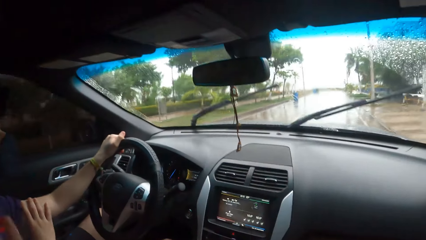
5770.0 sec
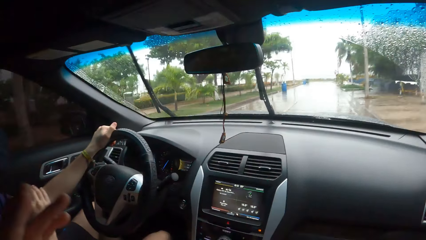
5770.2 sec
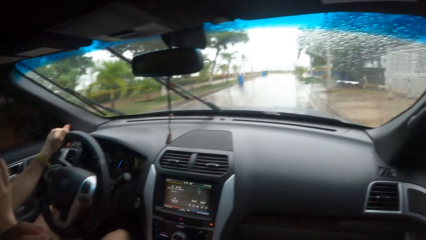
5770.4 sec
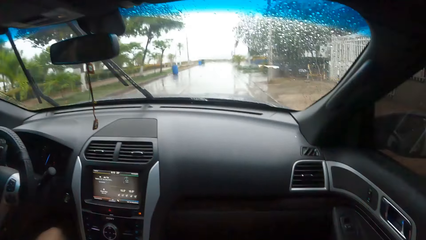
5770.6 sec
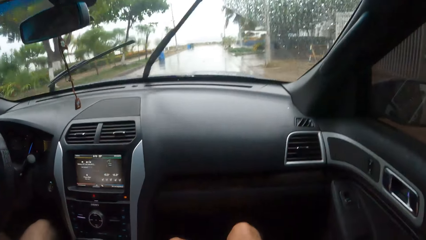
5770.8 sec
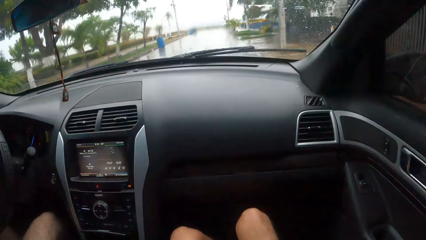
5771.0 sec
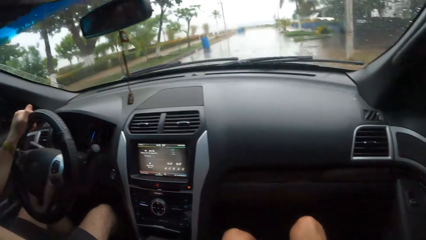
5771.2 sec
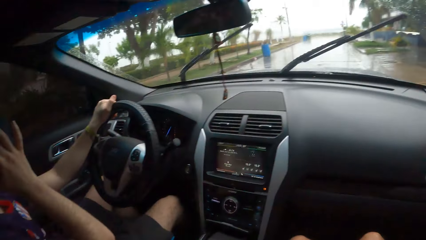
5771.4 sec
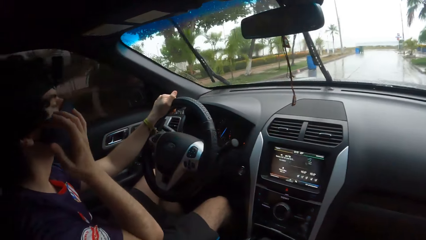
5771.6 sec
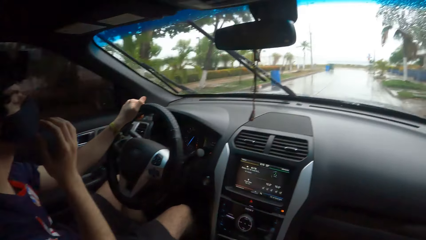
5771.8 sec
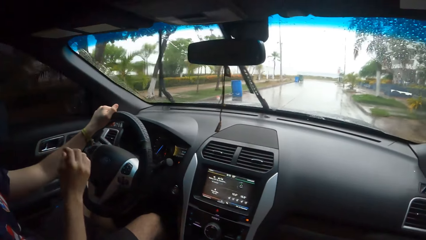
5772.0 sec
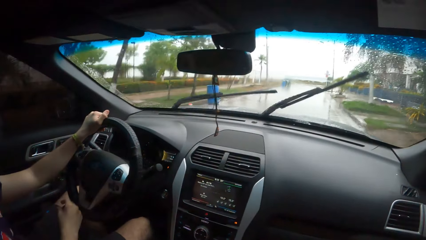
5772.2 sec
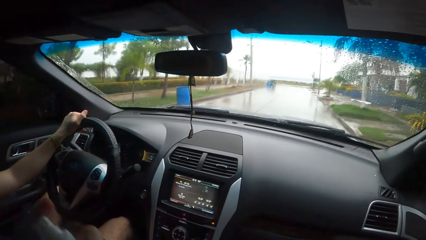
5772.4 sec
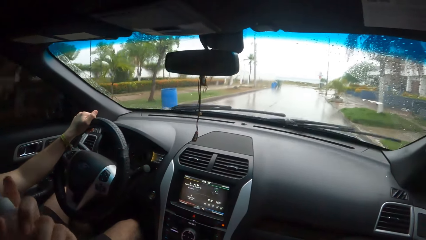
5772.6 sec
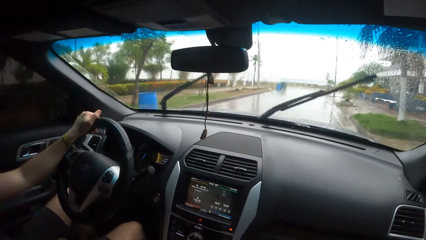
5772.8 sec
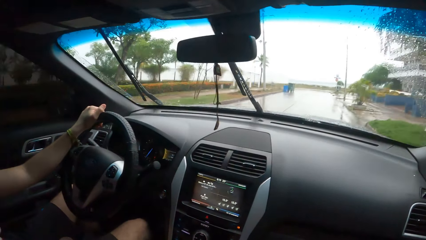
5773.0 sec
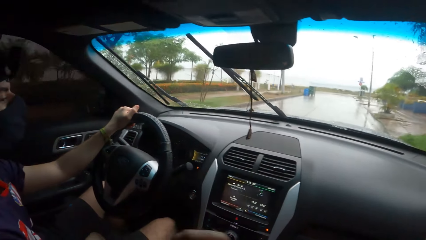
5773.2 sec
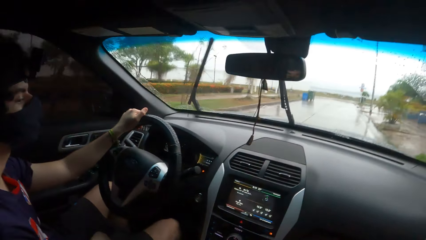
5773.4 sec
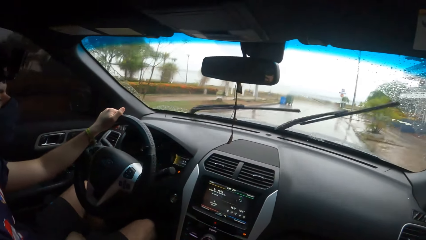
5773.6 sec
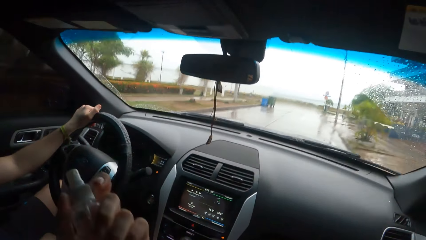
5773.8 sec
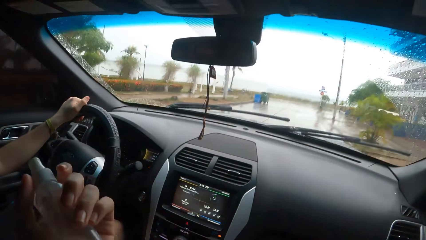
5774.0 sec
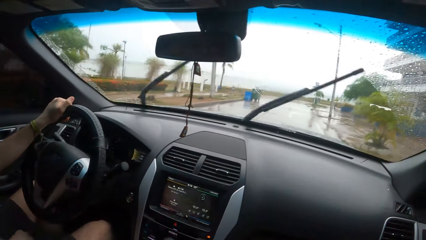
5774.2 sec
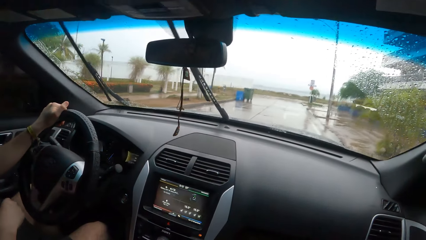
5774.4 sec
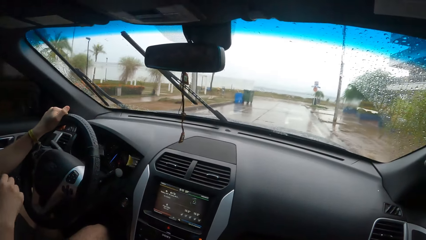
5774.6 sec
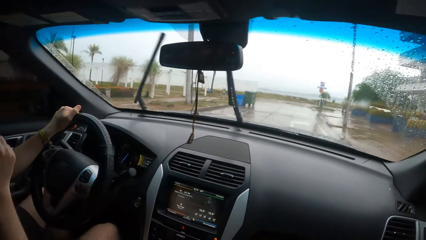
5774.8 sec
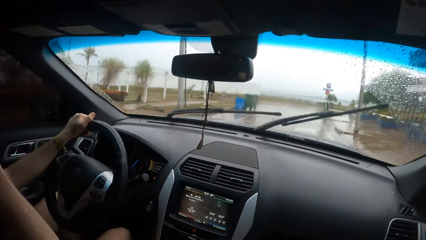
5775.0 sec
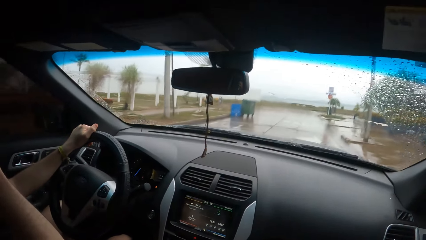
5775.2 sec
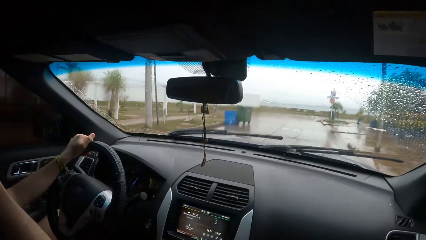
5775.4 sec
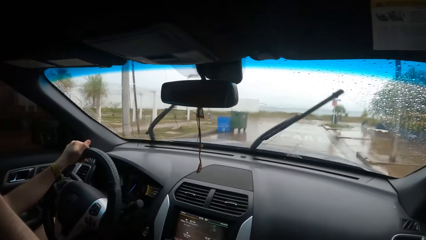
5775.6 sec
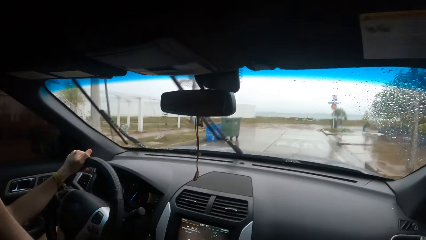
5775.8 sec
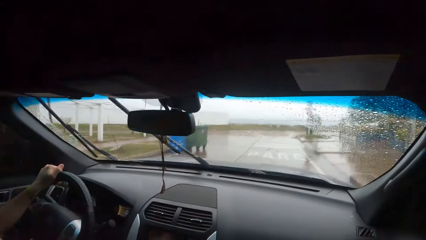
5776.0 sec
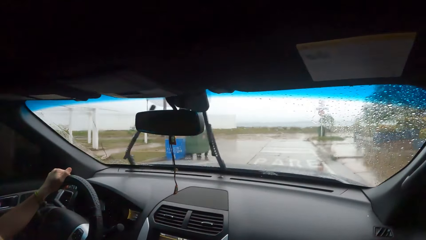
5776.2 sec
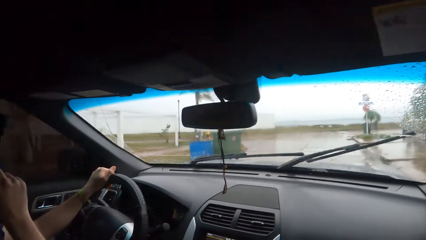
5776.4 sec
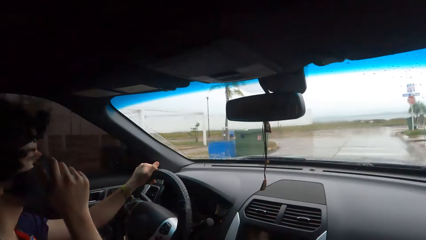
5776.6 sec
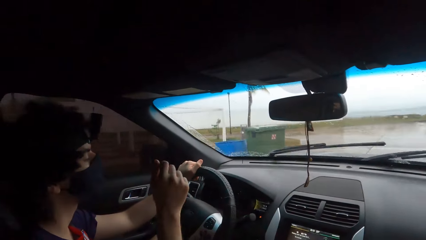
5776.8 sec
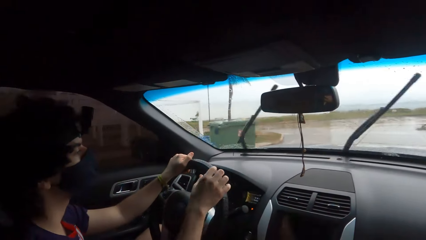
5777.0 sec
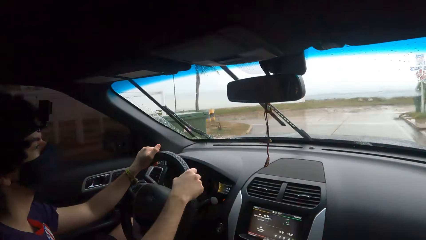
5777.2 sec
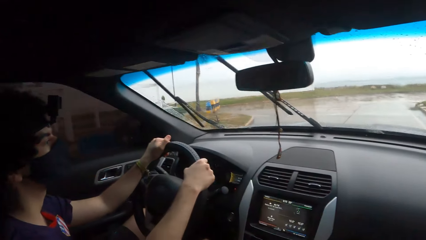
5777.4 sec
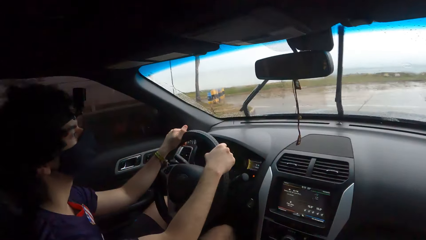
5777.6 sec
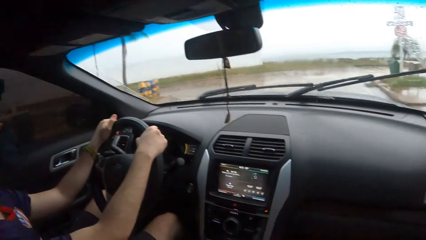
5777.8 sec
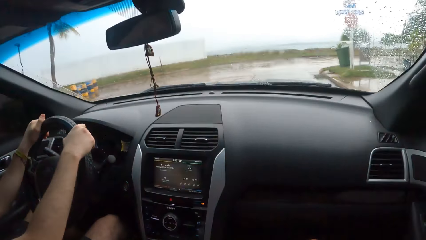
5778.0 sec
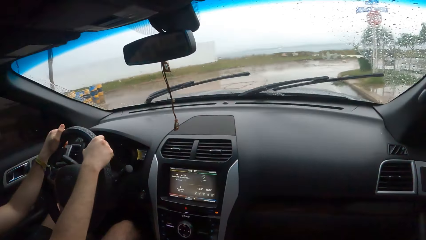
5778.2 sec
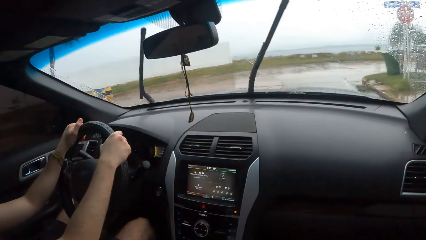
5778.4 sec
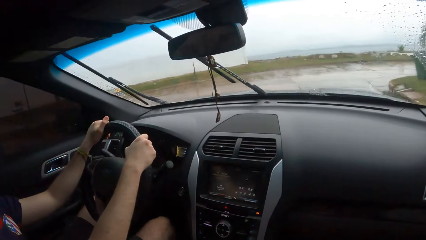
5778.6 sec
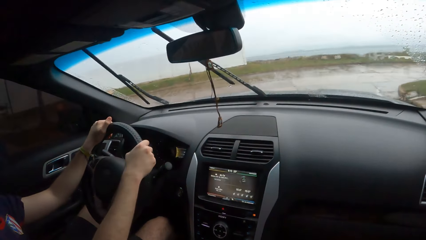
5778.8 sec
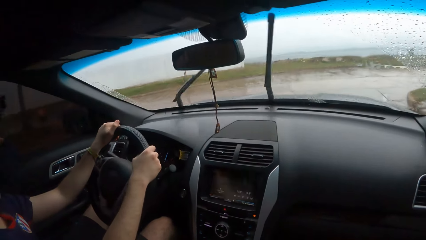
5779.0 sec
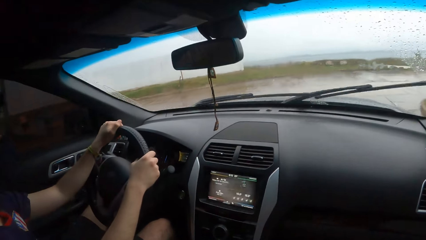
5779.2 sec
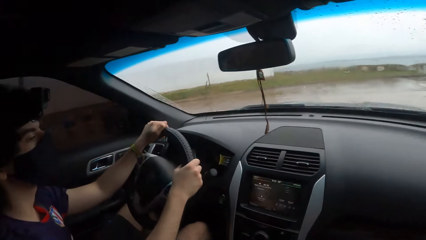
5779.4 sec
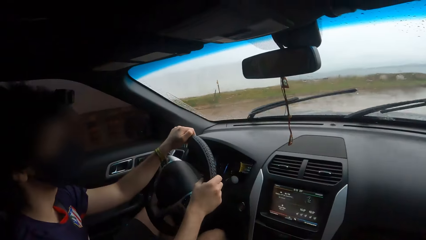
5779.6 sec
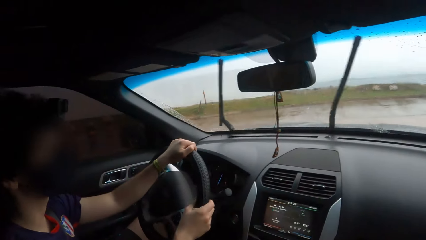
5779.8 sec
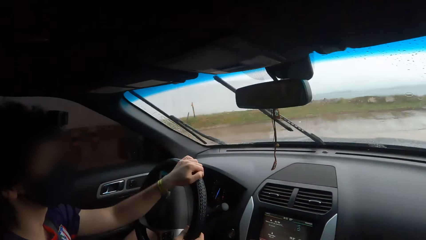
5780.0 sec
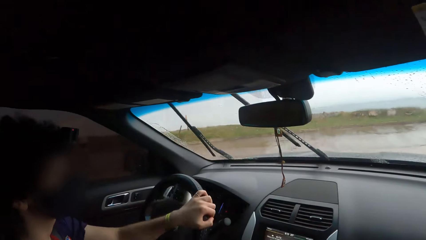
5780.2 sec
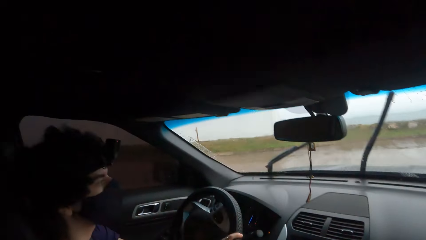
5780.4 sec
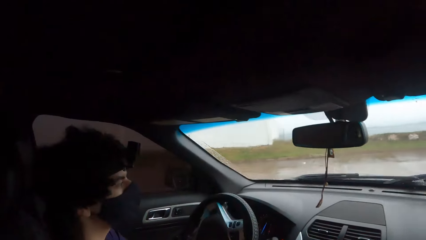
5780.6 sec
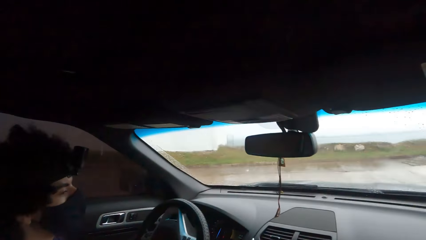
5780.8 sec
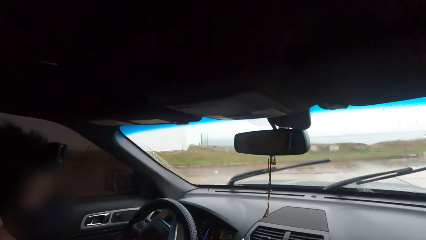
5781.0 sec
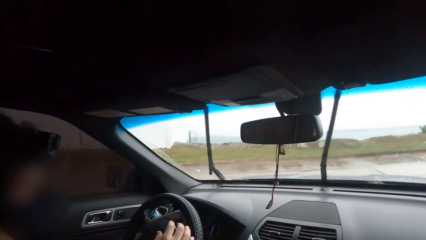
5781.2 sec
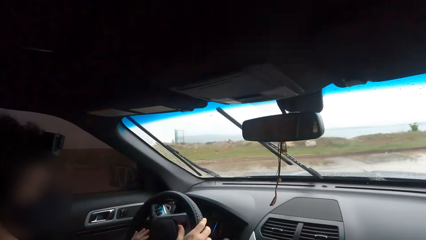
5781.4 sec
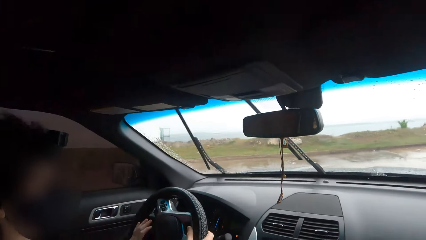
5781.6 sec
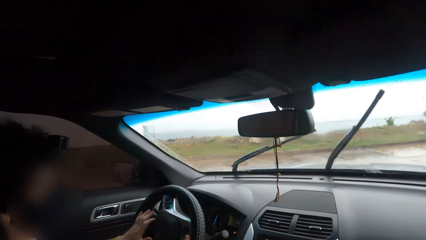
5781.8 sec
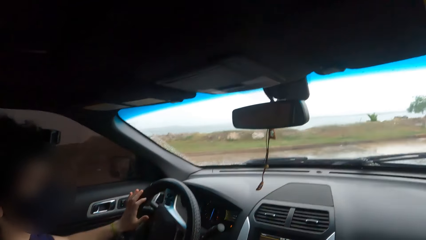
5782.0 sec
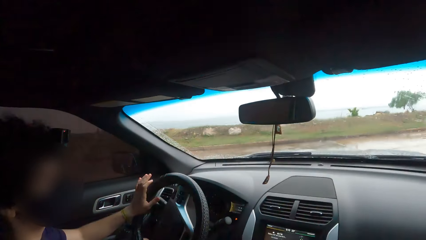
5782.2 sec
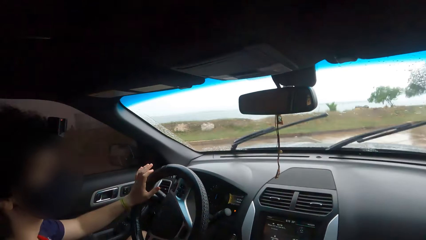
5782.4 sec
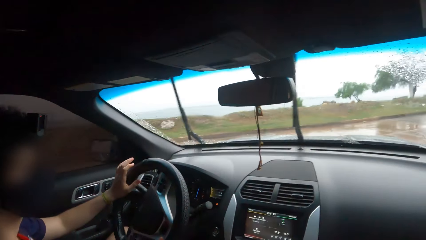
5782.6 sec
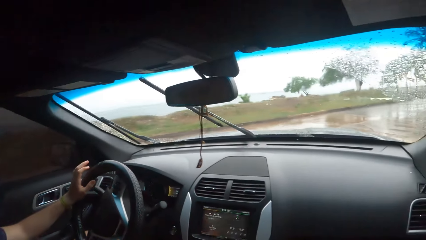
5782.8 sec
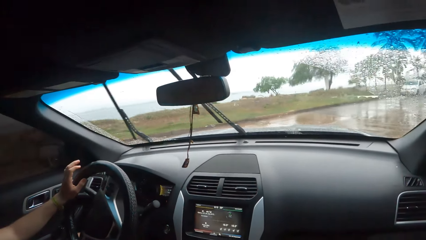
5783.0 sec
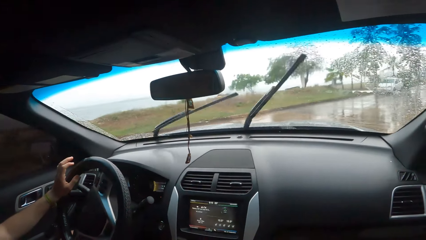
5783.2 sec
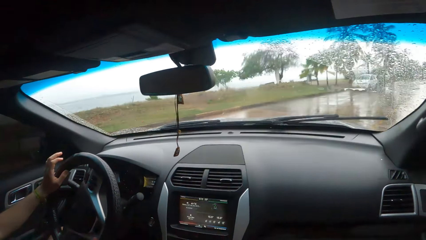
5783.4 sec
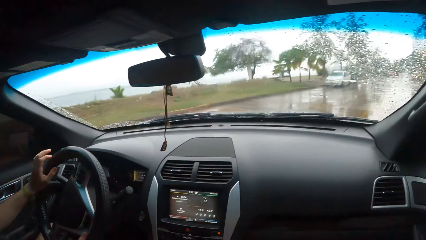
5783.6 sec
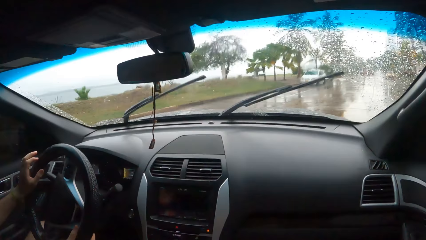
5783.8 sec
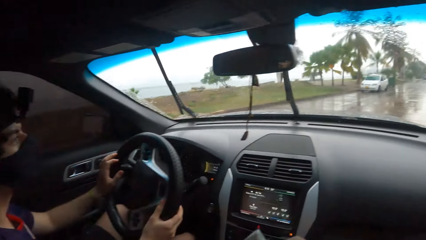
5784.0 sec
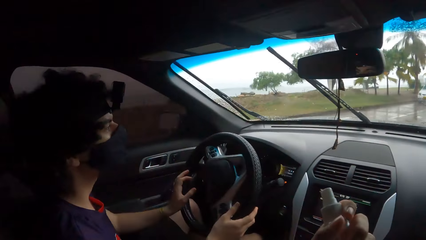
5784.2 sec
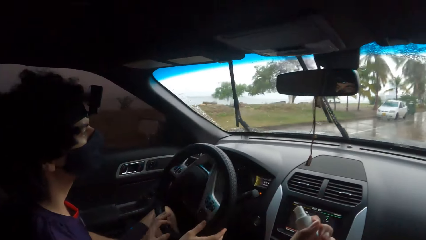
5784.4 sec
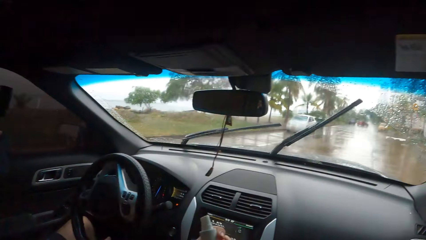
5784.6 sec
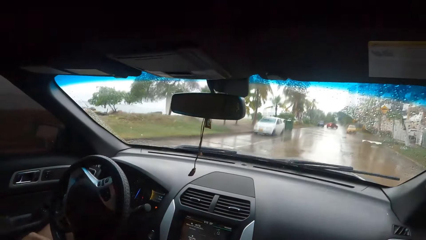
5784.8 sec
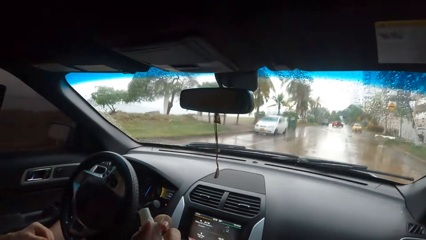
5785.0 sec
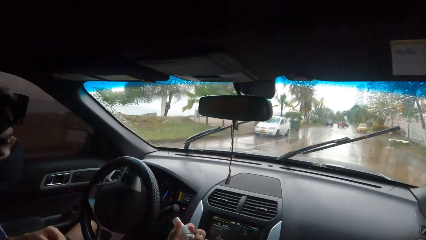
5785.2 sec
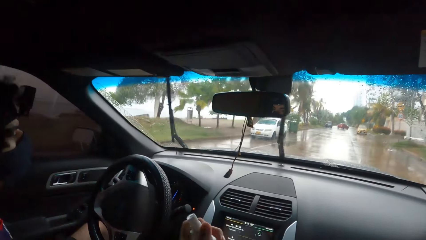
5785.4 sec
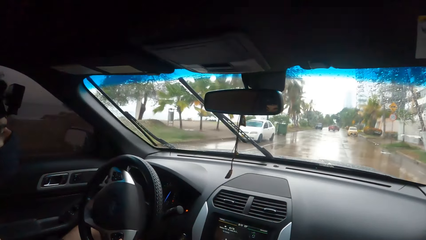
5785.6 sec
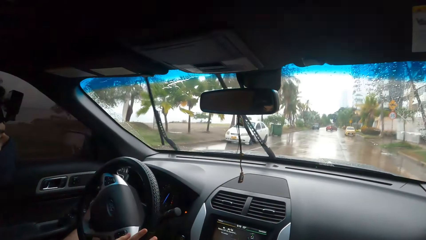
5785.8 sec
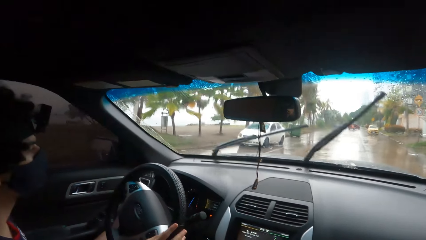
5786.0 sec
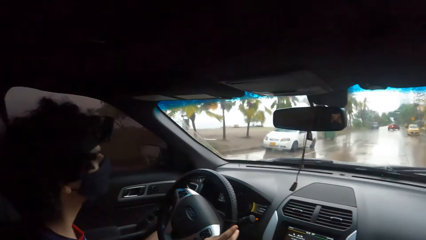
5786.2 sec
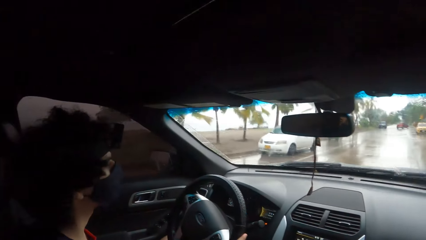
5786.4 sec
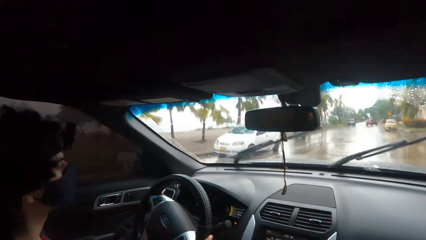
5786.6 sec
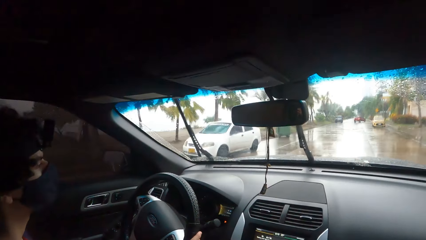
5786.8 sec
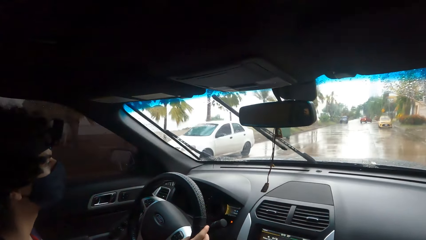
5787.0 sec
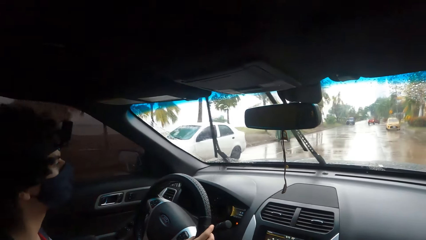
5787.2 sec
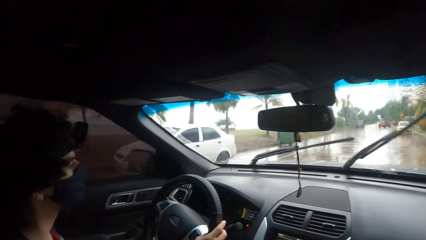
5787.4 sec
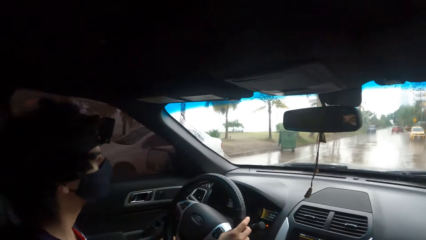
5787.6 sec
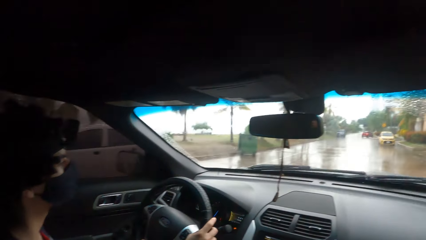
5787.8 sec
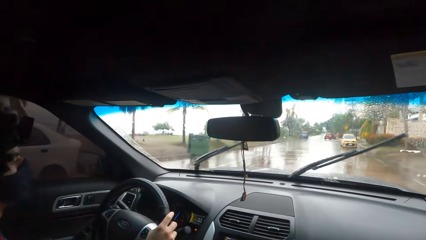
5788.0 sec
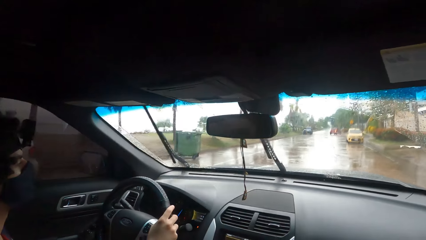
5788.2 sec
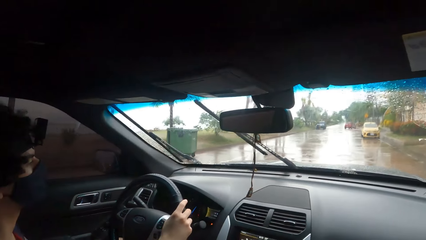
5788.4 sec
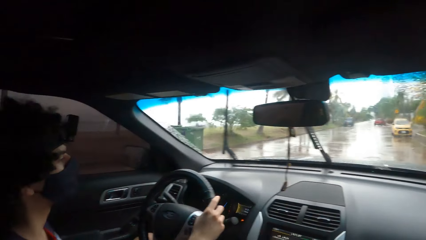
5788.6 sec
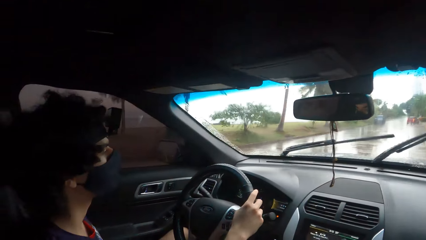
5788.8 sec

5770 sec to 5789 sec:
A man moves their hand around. The camera wearer moves their hand around.
